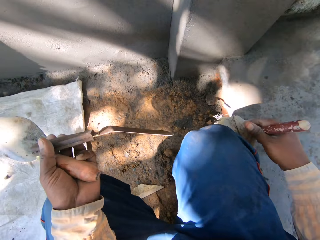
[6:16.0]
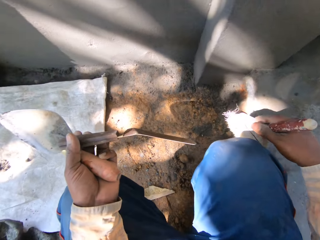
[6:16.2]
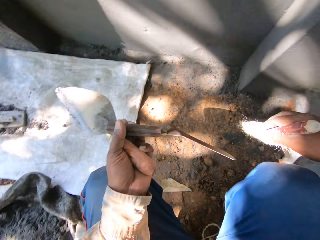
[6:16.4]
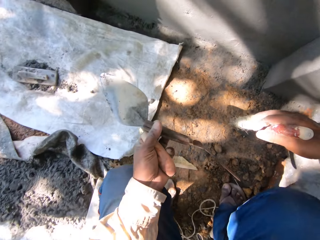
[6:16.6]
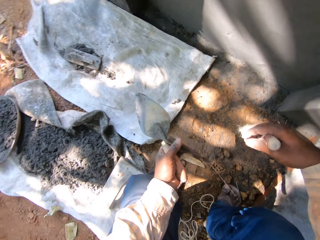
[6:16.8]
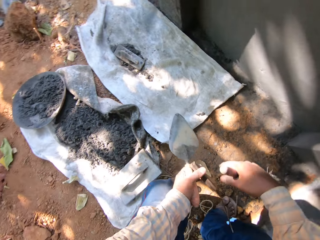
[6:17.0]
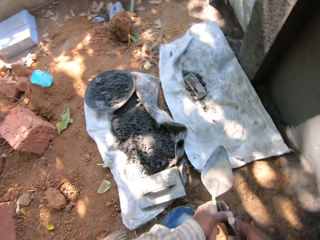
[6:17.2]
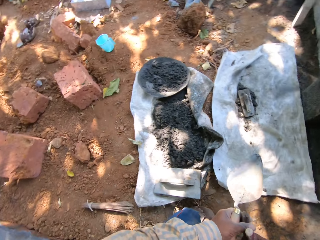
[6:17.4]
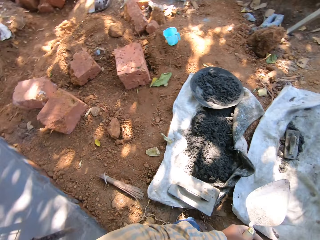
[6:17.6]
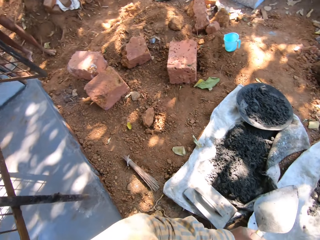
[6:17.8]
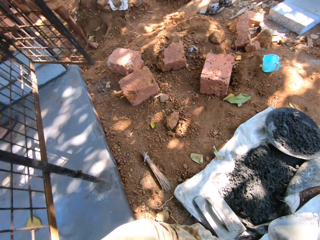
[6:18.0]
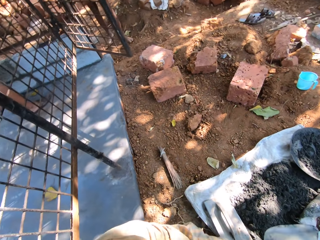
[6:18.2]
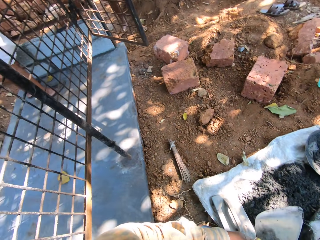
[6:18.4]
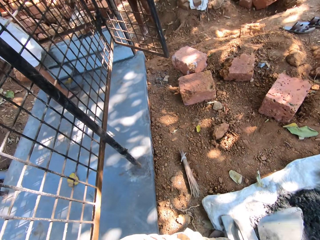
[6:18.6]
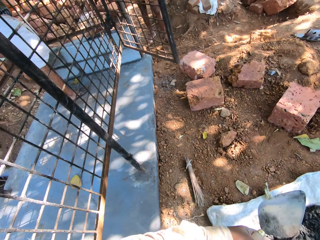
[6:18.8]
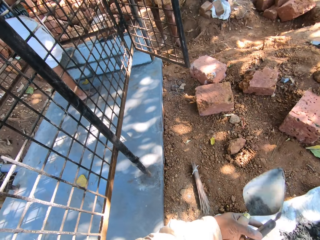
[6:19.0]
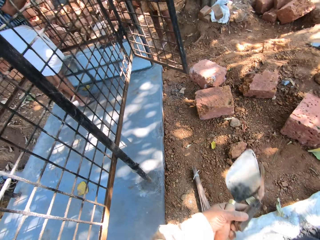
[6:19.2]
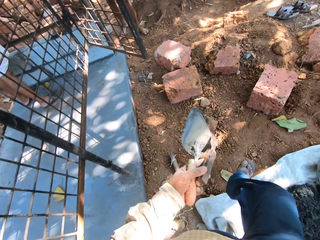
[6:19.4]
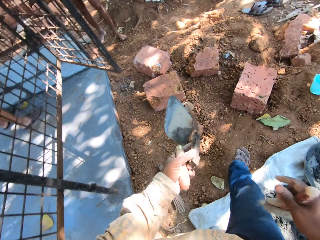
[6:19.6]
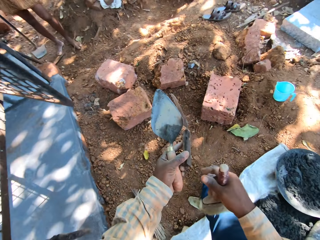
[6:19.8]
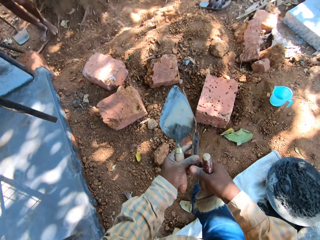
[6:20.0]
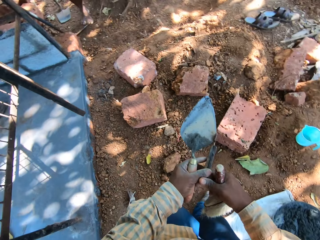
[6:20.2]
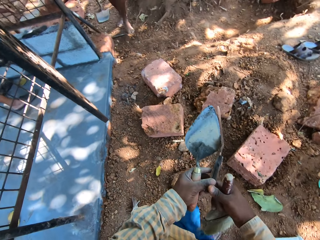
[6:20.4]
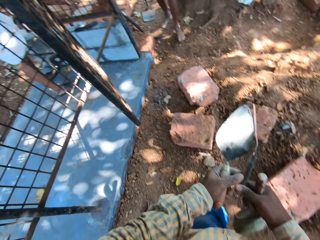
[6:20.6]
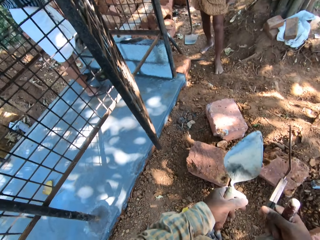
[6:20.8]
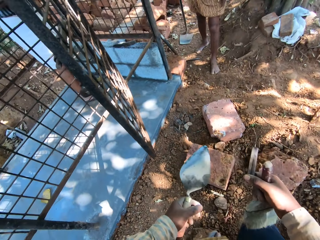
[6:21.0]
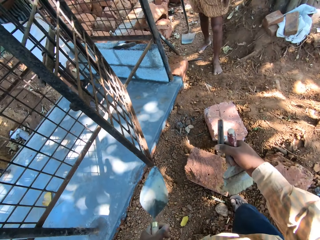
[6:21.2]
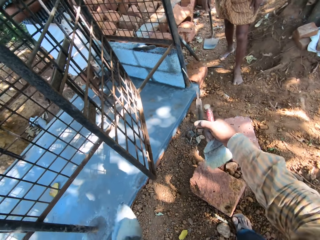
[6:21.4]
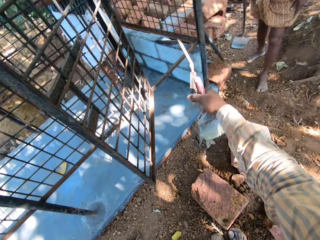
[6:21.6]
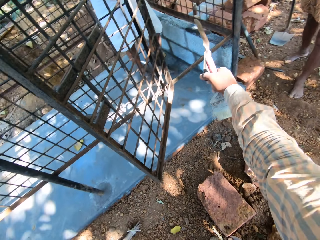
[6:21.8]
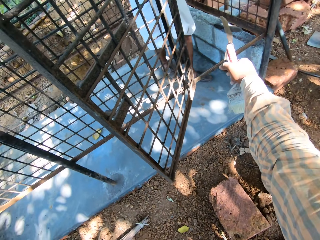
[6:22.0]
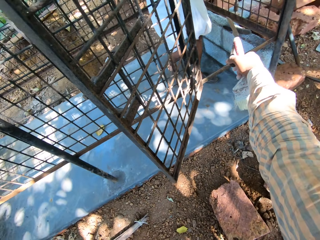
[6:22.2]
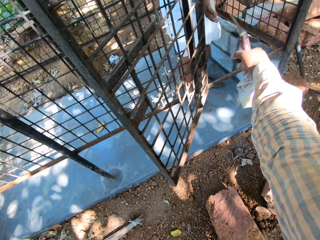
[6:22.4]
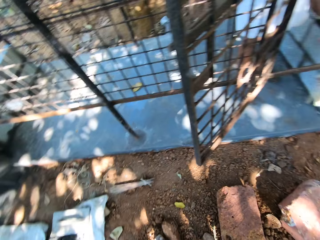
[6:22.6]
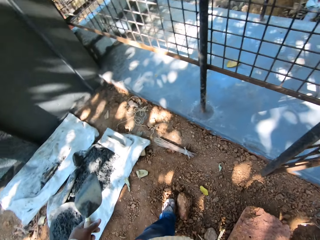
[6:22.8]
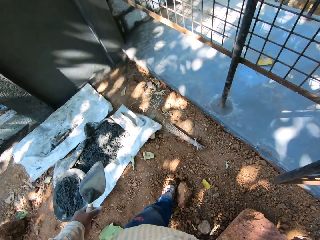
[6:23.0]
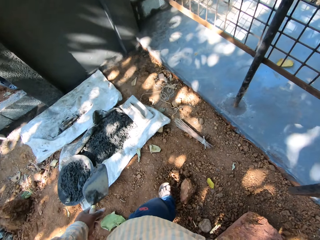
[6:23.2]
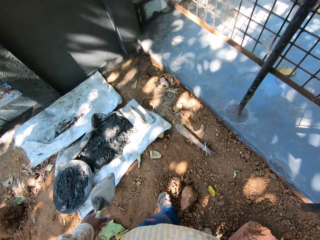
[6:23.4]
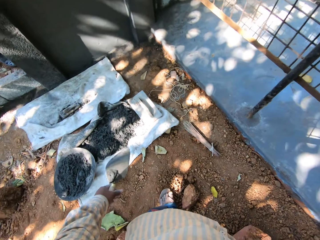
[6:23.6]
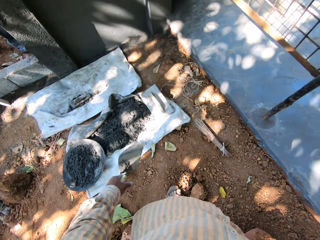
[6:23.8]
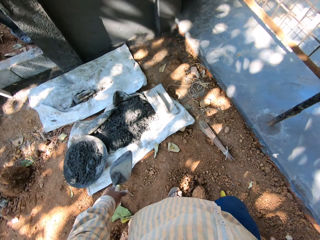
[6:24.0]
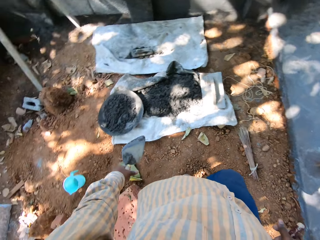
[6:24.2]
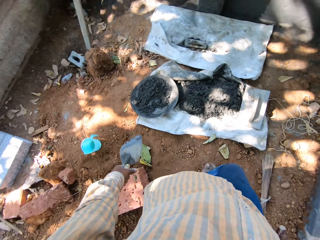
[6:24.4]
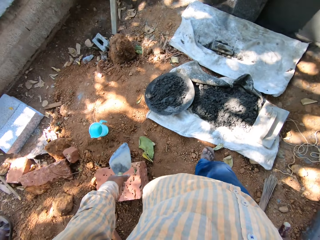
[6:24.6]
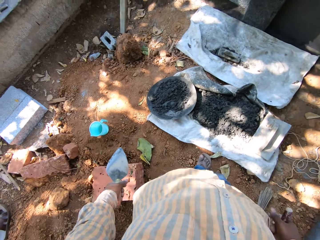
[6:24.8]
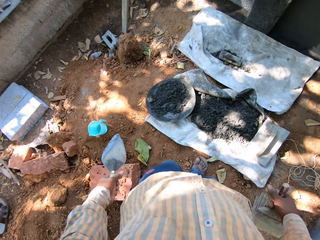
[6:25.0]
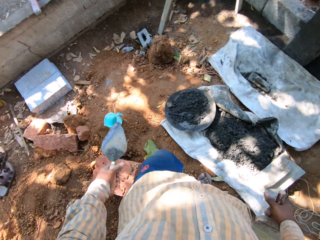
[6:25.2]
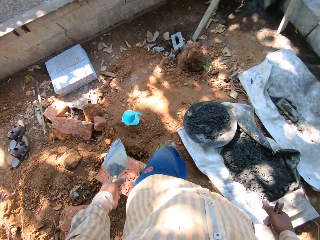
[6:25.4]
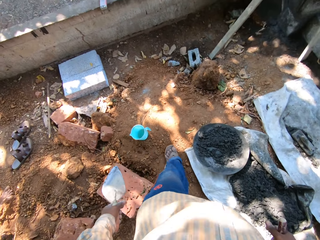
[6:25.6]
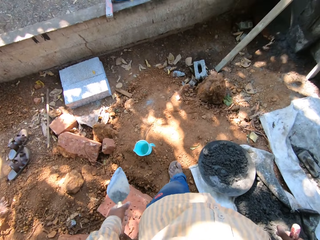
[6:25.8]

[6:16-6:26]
The camera wearer looks around. He interacts with a man. He passes the knife scraper from his left hand to his right hand. He walks on the floor. He passes the knife scraper to the man with his right hand.

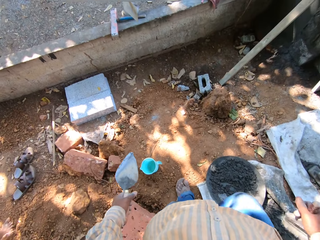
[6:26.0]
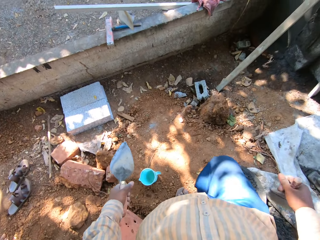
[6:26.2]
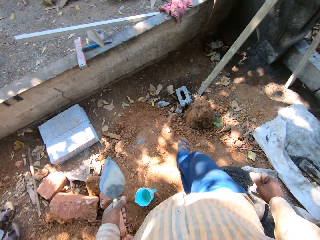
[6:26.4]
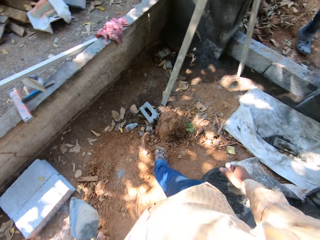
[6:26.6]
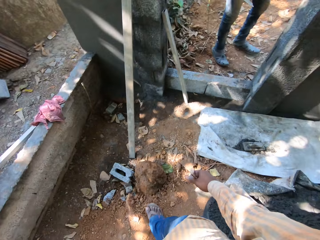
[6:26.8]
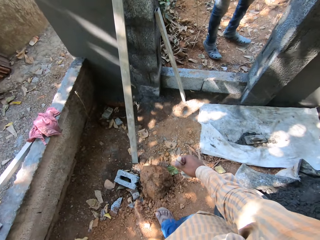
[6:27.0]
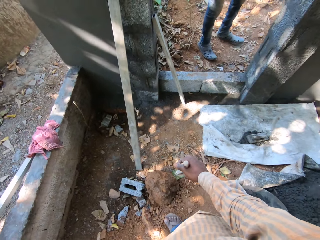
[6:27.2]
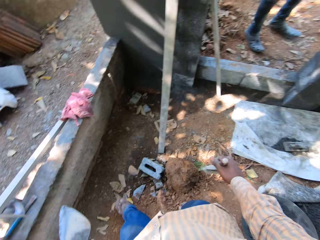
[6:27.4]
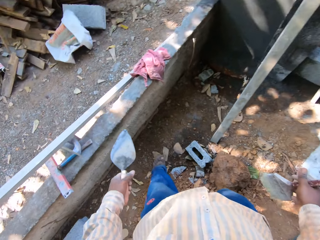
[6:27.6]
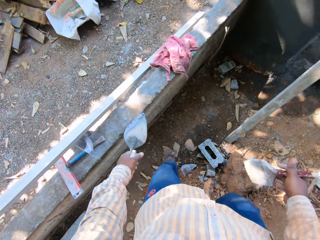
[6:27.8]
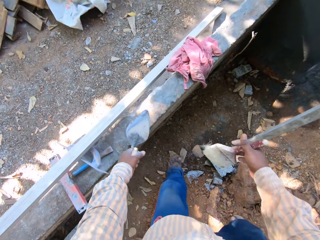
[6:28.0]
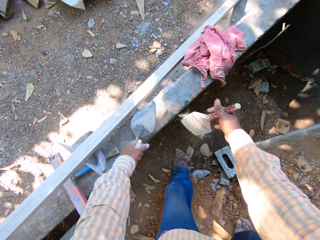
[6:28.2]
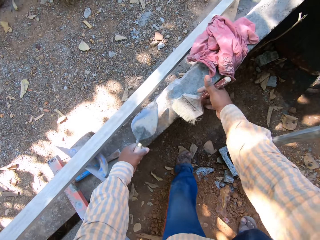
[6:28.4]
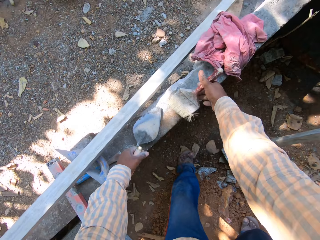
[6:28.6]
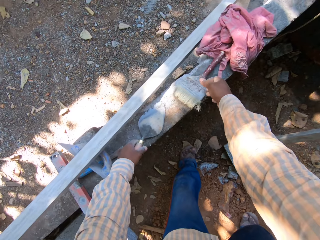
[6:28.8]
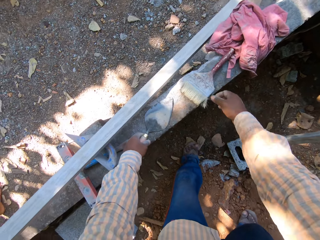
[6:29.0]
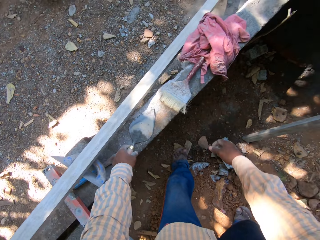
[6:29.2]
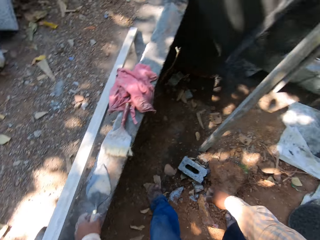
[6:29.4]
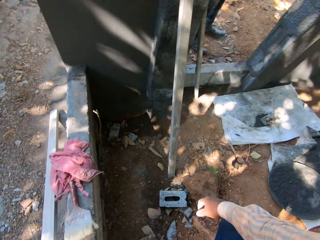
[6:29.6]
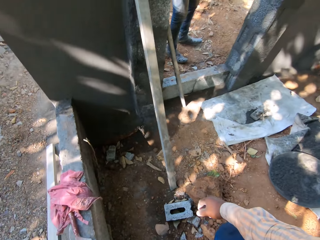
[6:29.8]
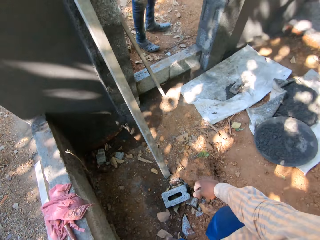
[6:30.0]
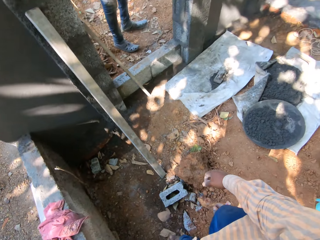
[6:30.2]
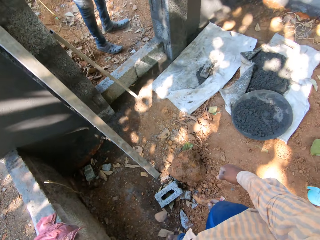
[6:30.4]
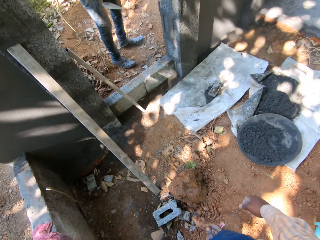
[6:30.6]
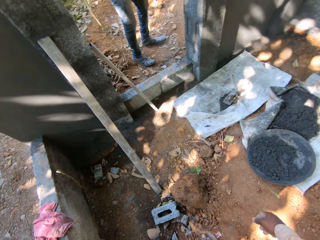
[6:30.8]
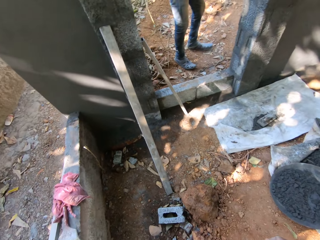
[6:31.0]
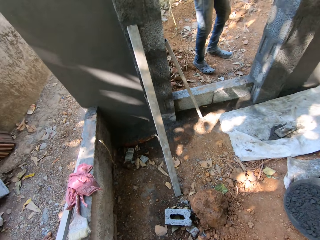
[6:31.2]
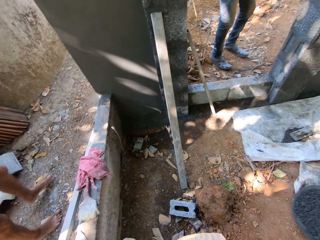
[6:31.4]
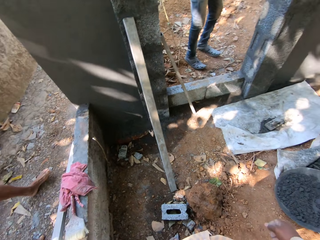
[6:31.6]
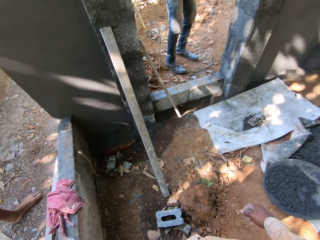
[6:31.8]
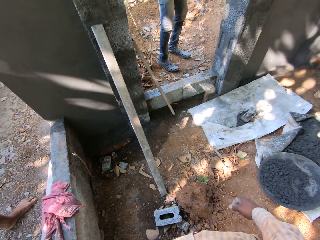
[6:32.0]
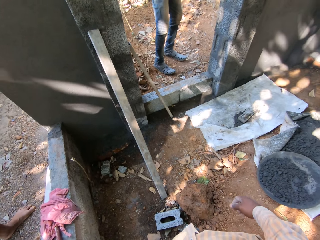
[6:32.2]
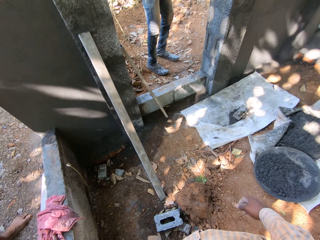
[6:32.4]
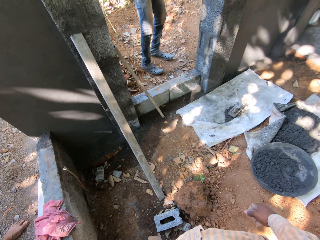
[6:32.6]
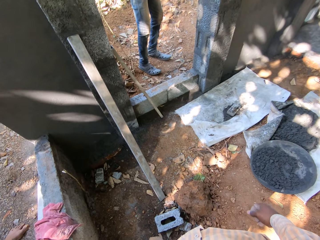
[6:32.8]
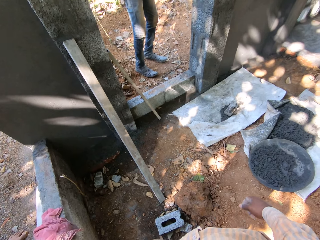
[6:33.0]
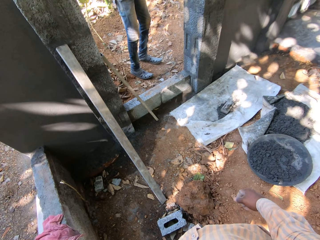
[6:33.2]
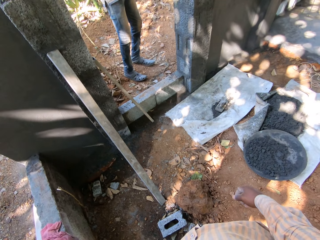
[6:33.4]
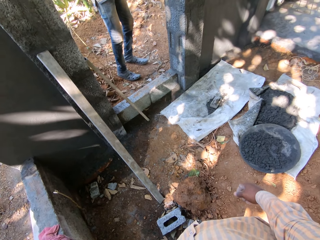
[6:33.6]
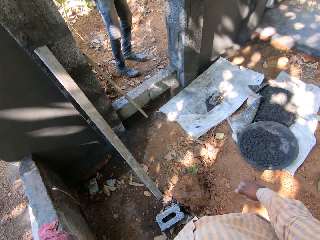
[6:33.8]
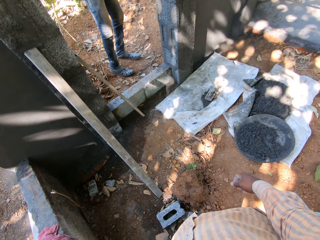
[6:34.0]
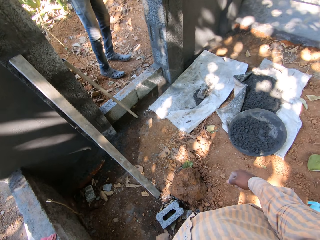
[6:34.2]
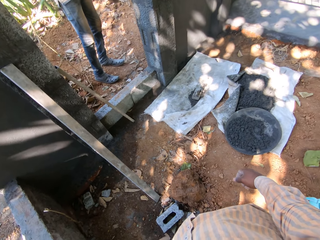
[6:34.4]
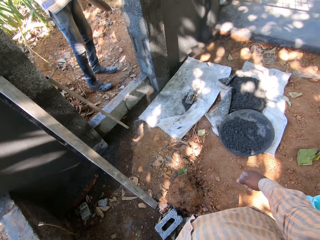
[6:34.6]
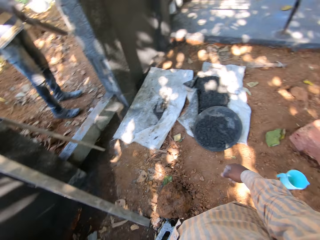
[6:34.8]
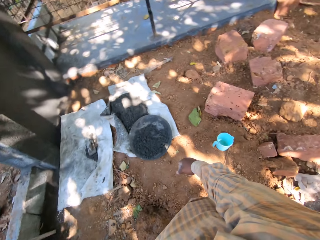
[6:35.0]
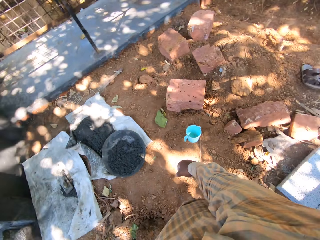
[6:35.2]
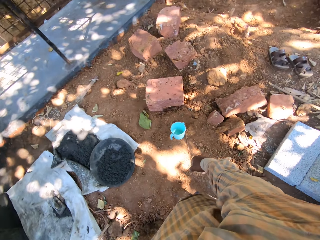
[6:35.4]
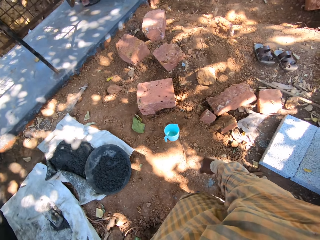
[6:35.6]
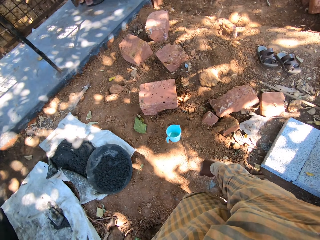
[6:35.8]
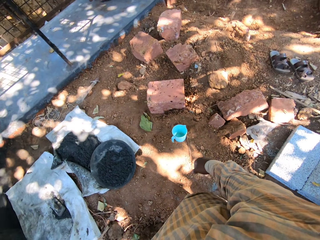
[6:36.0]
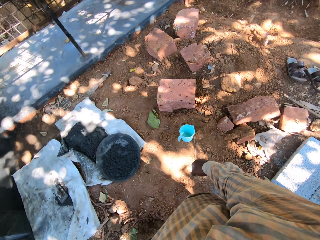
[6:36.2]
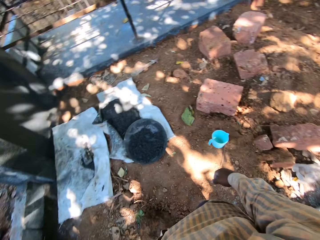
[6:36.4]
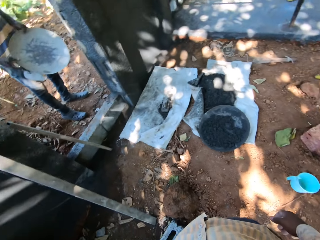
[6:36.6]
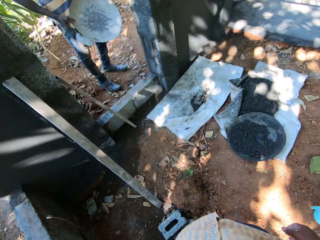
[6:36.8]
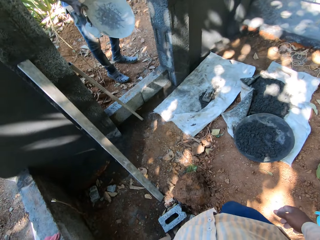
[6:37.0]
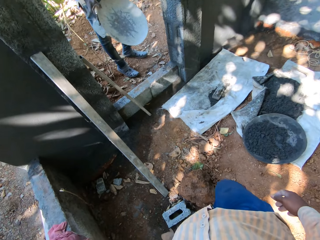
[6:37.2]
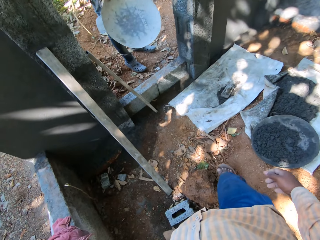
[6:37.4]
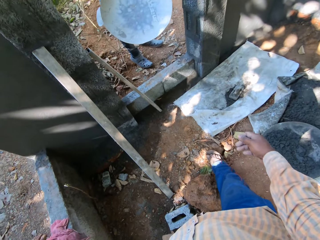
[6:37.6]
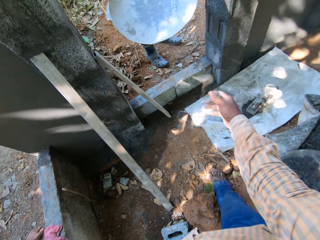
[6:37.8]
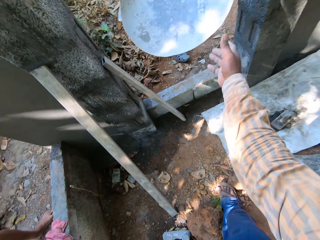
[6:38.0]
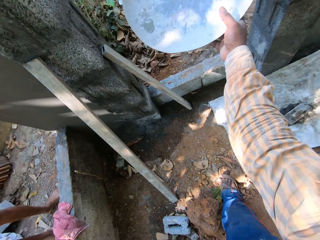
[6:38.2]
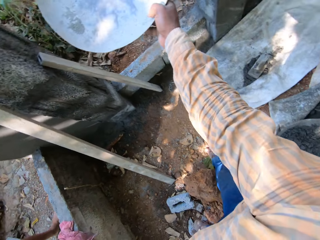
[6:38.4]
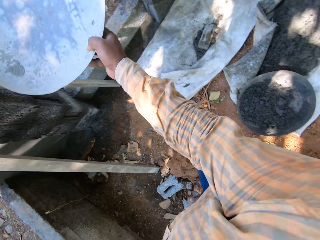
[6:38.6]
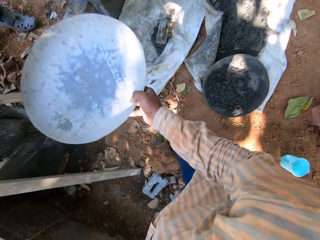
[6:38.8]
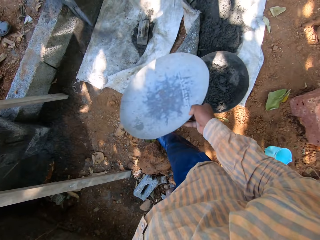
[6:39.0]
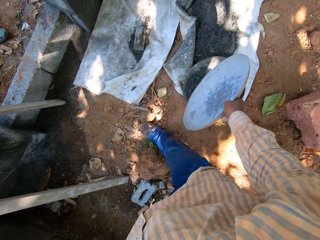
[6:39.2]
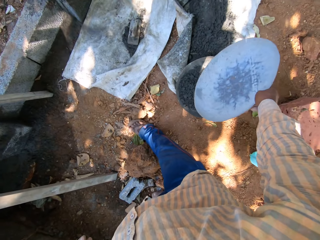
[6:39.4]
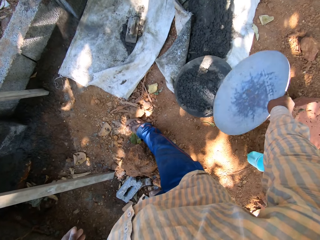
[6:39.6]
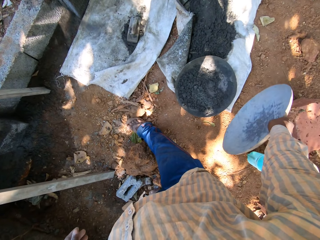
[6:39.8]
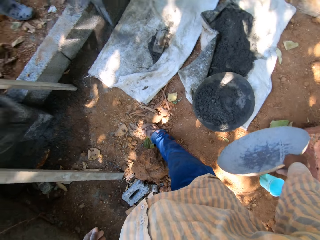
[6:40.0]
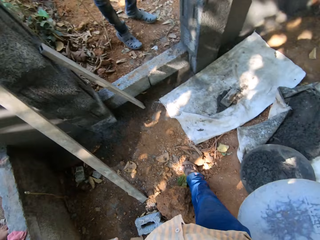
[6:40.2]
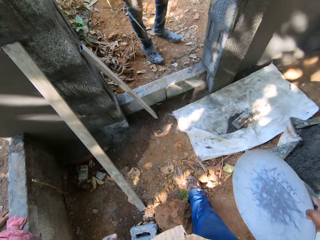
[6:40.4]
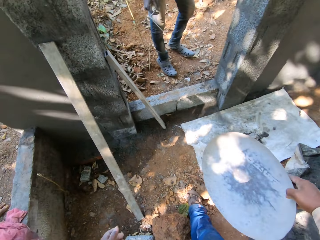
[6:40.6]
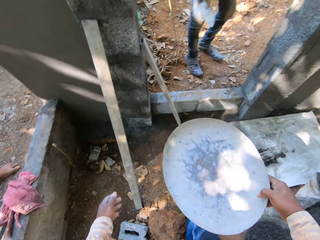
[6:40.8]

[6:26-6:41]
The camera wearer drops the paint brush on a concrete with his right hand. He drops the trowel on the concrete with his left hand. He interacts with the man. He looks around. He collects a pan or mortar tray from the man with his right hand.
